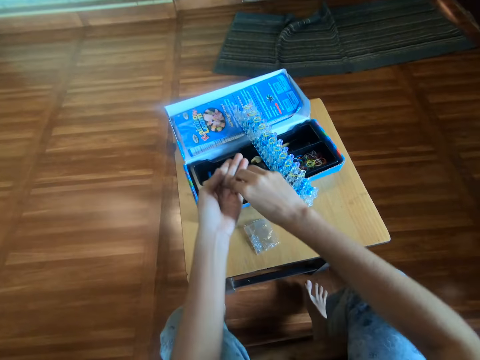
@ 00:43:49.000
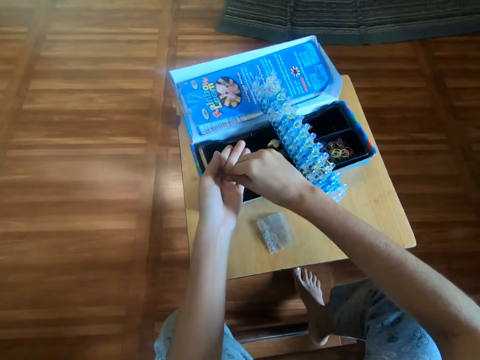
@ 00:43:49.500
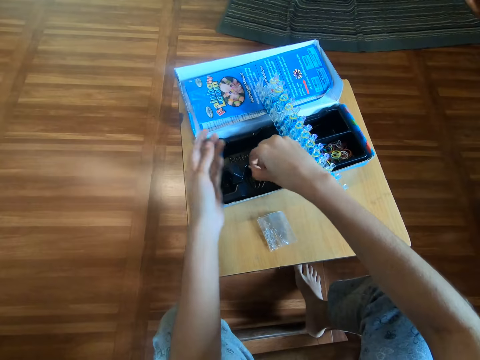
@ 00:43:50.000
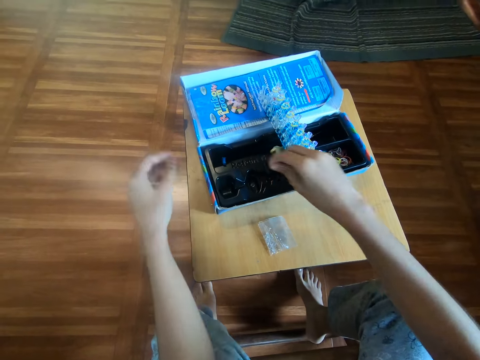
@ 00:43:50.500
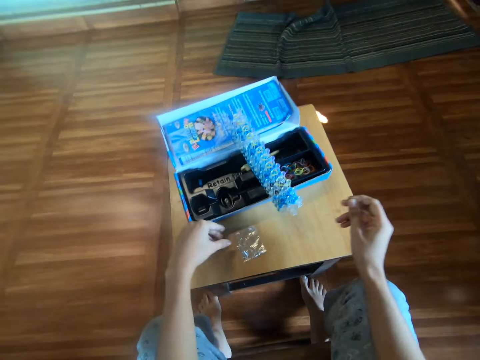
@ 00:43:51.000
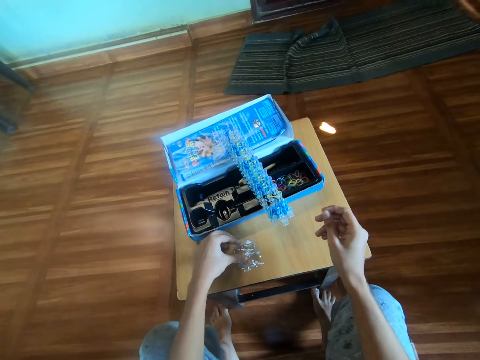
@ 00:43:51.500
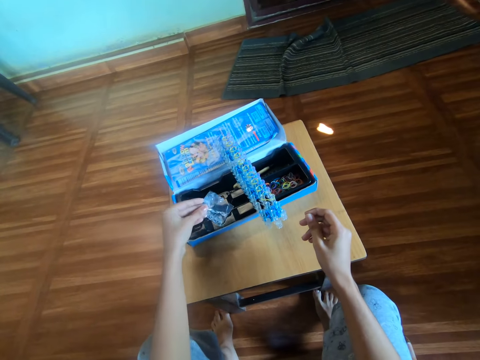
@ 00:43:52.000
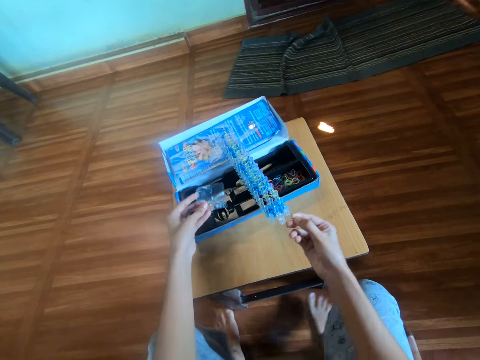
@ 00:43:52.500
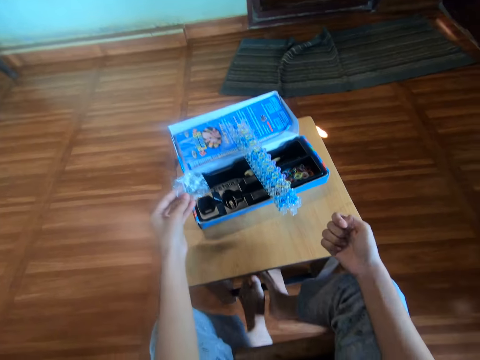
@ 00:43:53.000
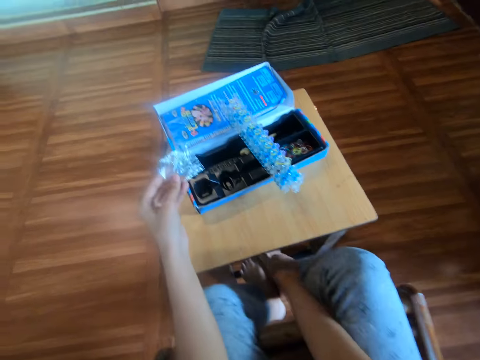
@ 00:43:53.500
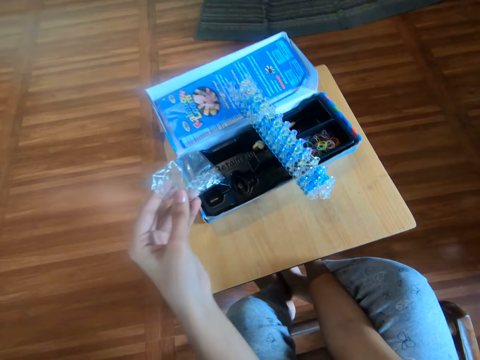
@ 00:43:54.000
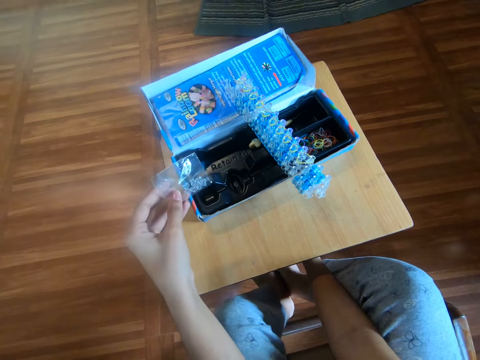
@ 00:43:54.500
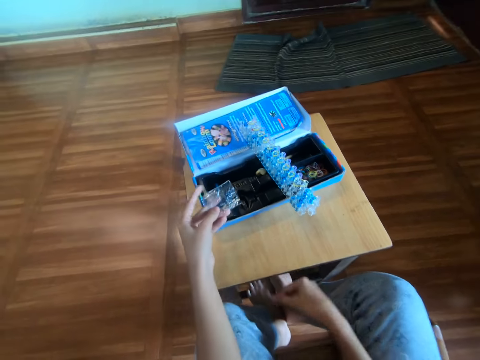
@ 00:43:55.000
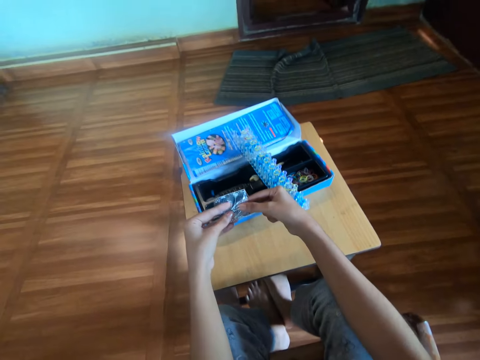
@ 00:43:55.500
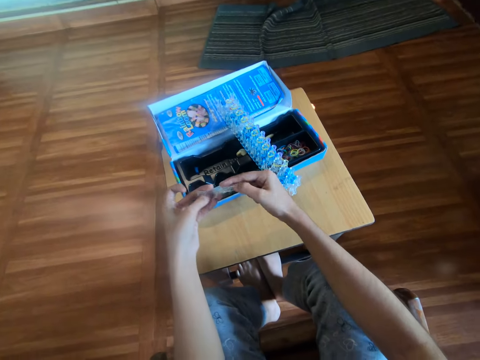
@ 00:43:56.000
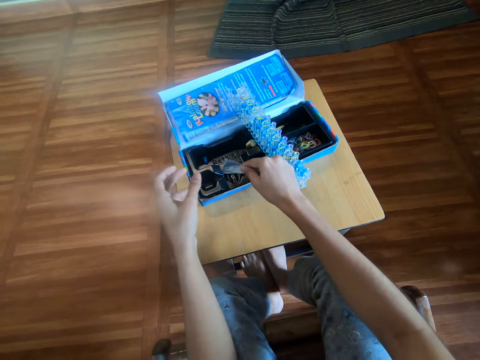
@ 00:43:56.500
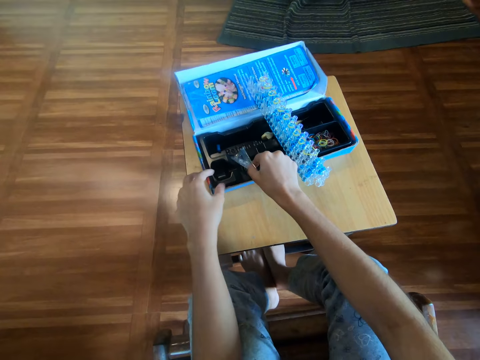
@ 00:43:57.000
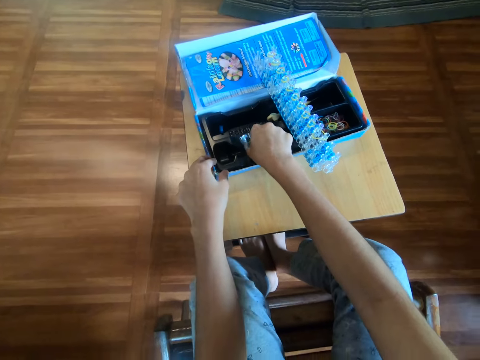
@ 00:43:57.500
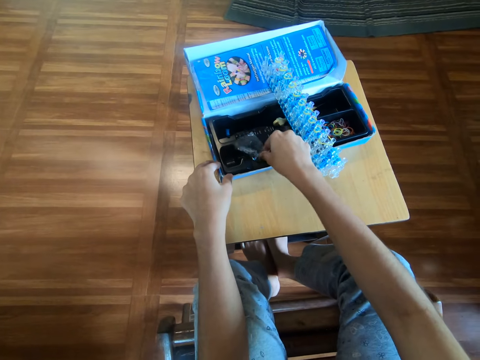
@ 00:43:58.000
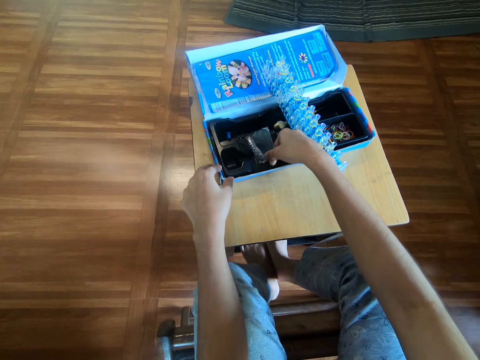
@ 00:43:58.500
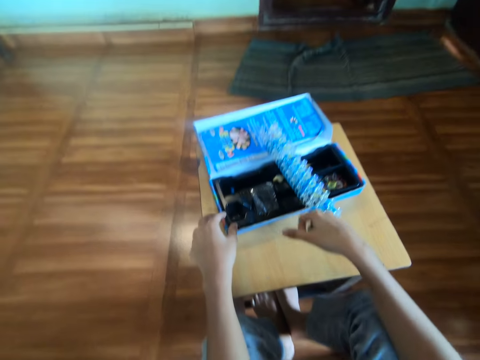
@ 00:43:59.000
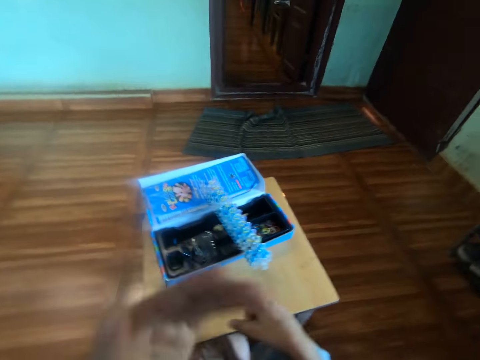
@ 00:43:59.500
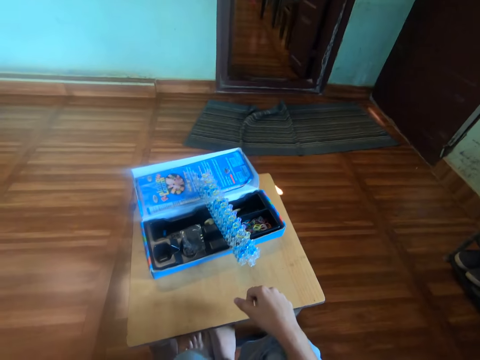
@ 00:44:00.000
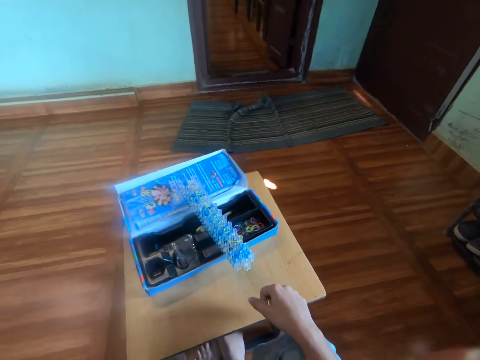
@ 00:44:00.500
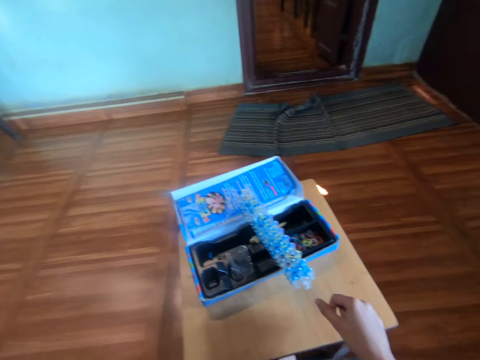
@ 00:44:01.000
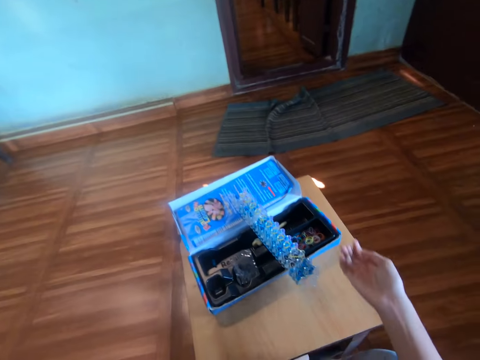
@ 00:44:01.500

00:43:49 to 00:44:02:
The camera wearer picks hooks from her left hand. She drops the hooks into the box with her right hand. She picks the polythene bag or nylon paper from the table with her left hand. She holds the nylon paper. She moves her legs to the table. She holds her leg. She touches her right foot with her right hand. She folds the polythene bag with both her hands. She drops the polythene bag with her right hand into the box. She looks around. She touches her mouth with her left hand.

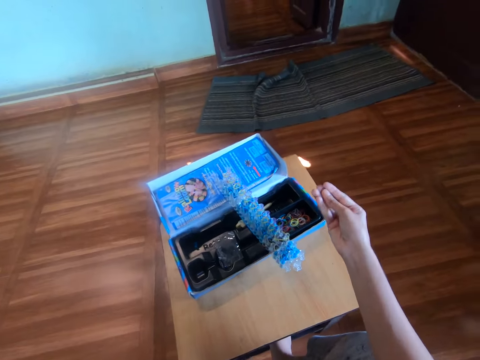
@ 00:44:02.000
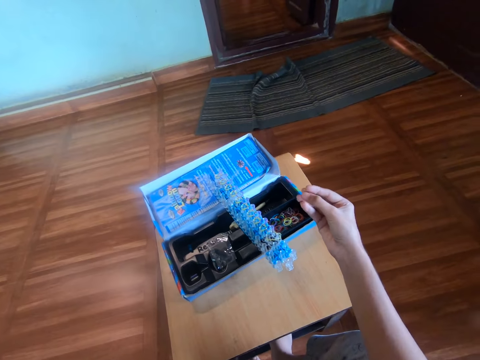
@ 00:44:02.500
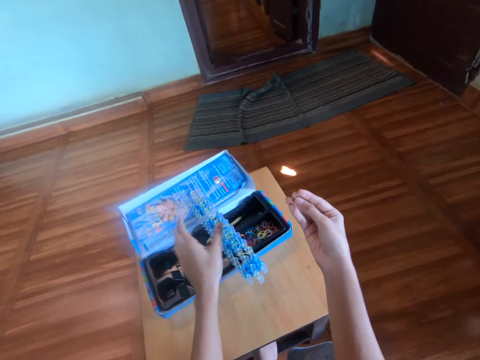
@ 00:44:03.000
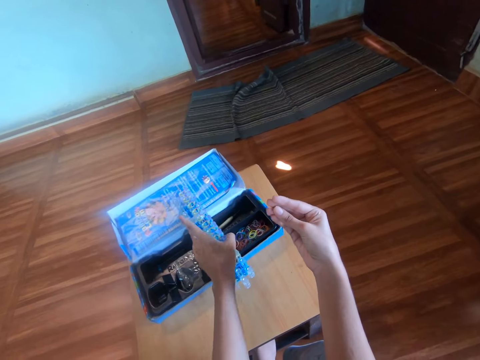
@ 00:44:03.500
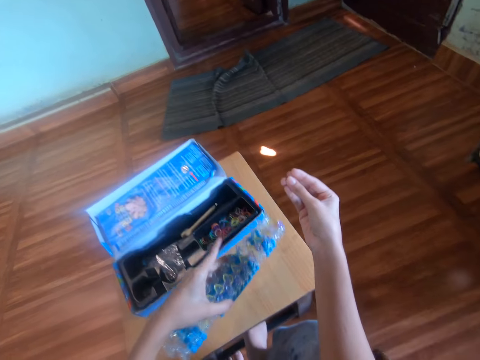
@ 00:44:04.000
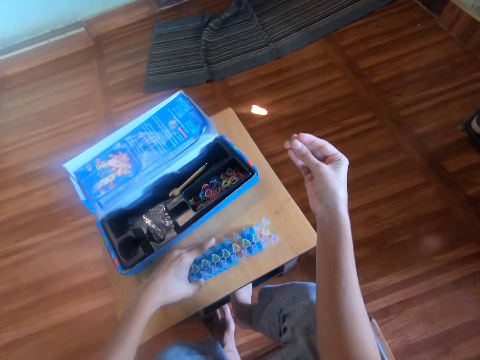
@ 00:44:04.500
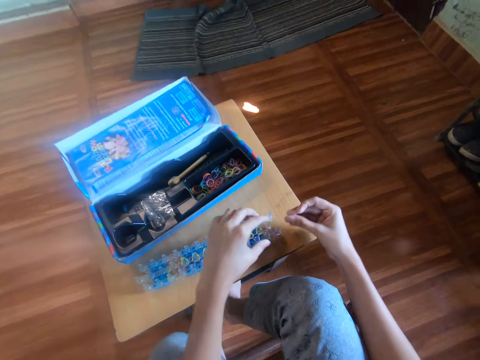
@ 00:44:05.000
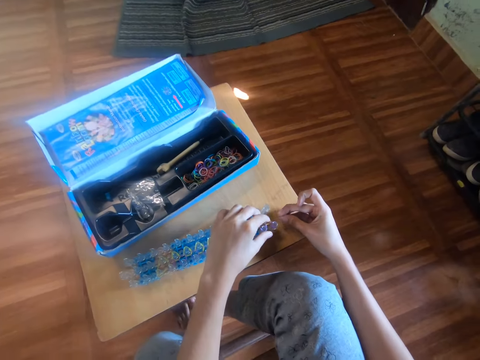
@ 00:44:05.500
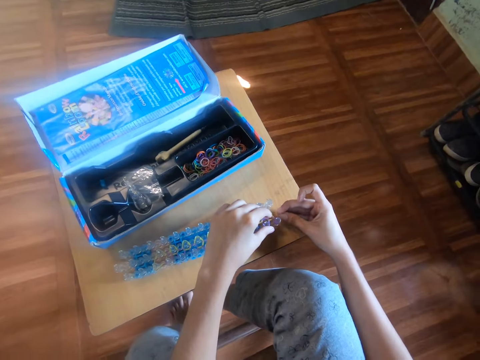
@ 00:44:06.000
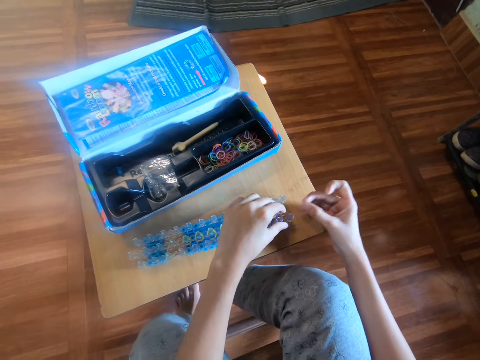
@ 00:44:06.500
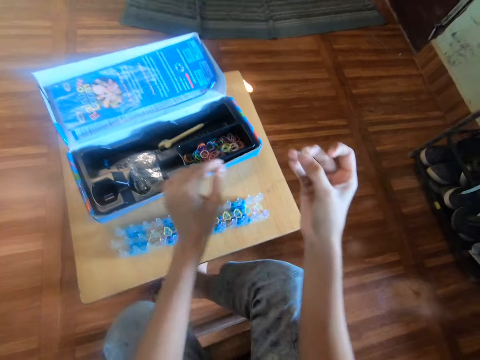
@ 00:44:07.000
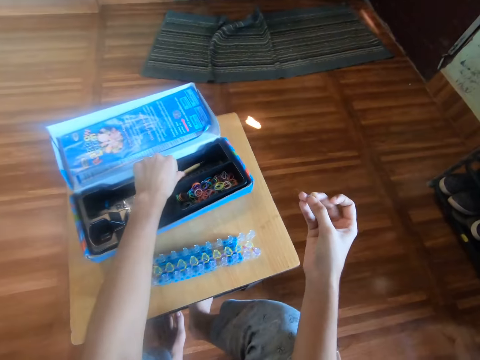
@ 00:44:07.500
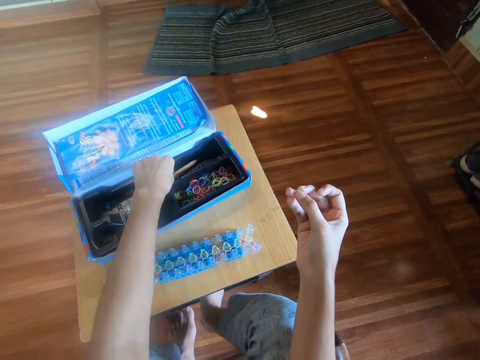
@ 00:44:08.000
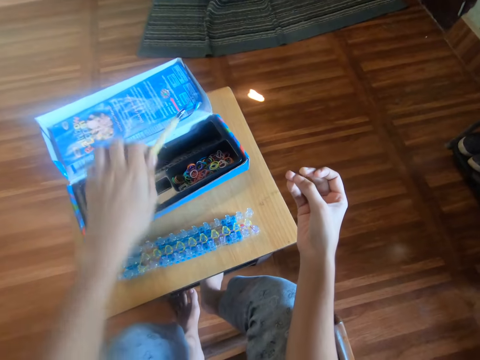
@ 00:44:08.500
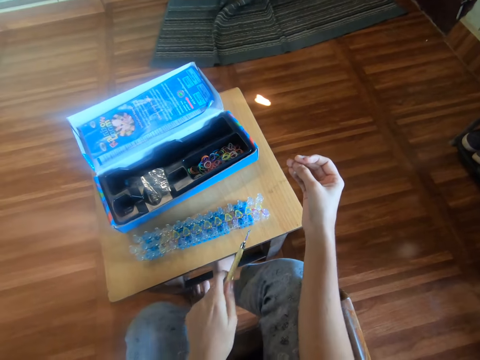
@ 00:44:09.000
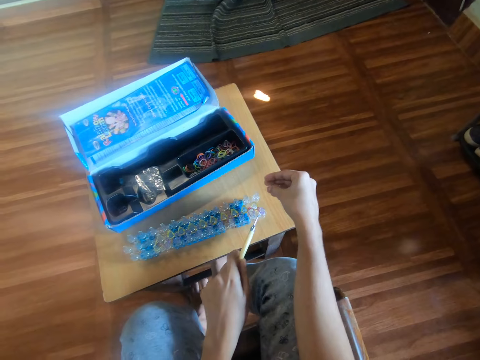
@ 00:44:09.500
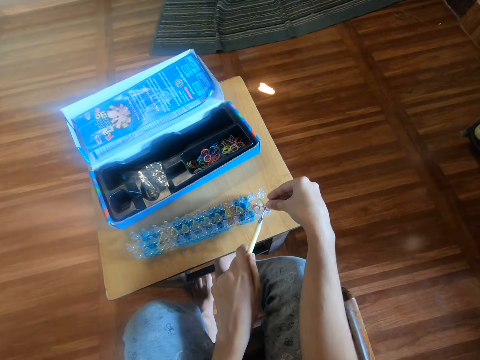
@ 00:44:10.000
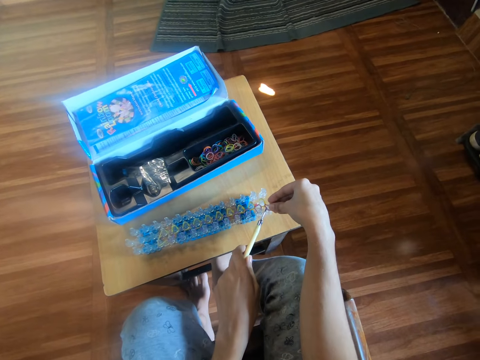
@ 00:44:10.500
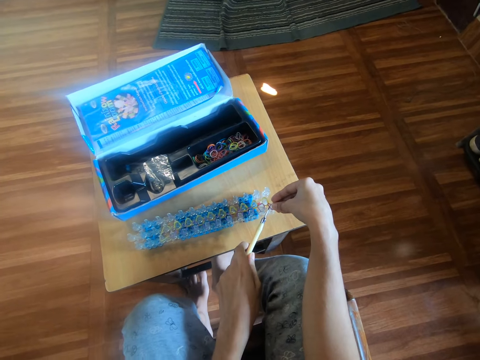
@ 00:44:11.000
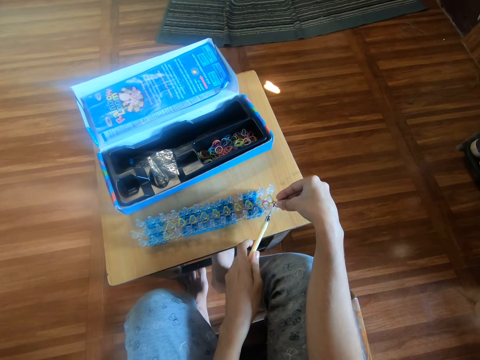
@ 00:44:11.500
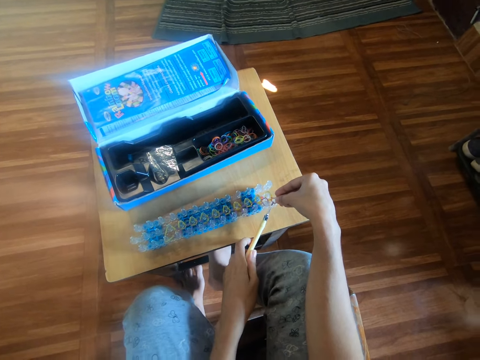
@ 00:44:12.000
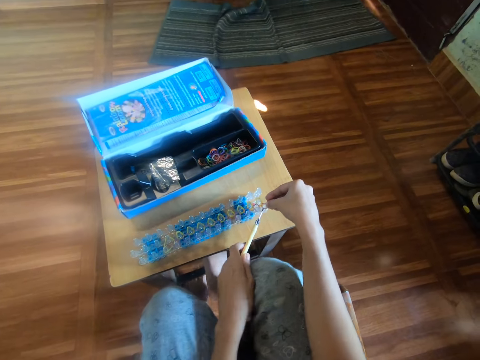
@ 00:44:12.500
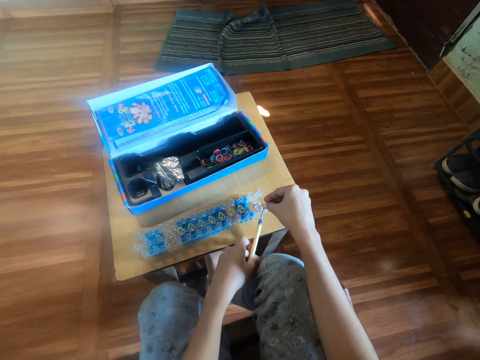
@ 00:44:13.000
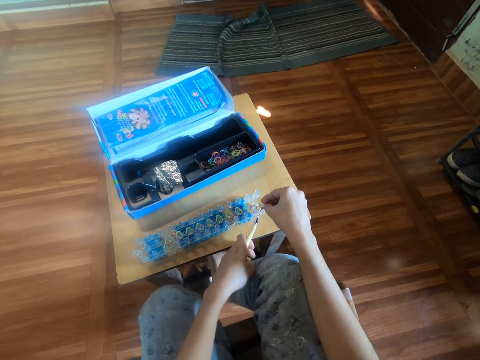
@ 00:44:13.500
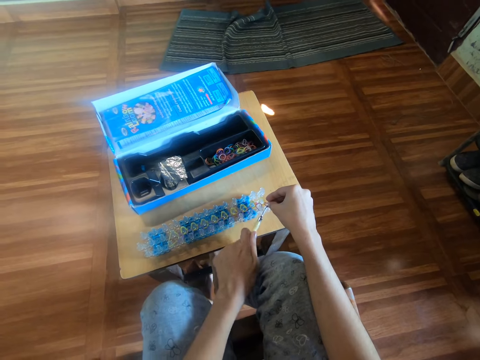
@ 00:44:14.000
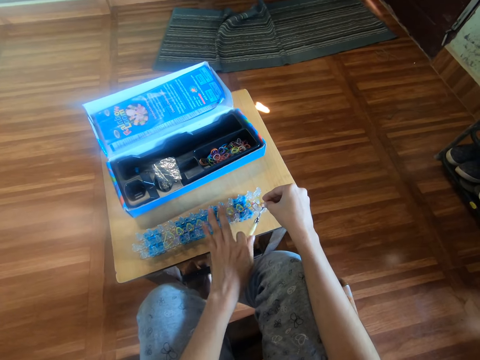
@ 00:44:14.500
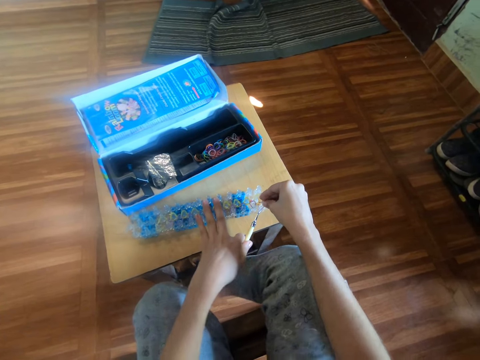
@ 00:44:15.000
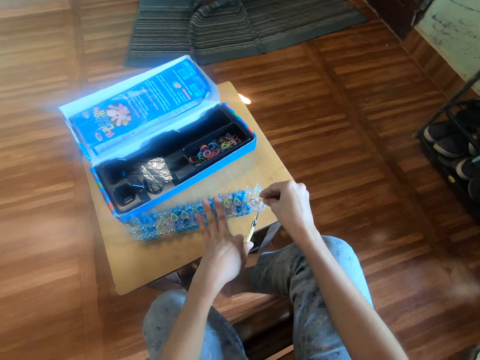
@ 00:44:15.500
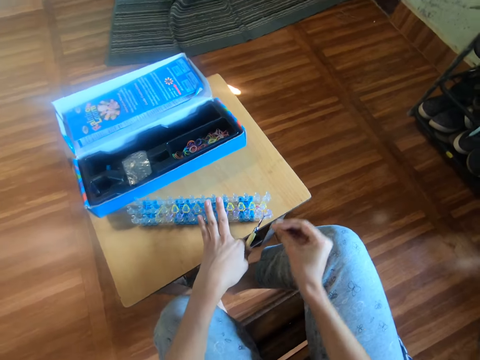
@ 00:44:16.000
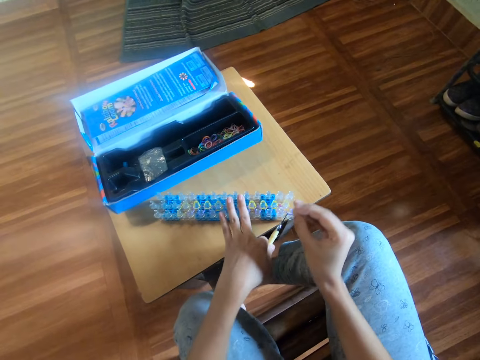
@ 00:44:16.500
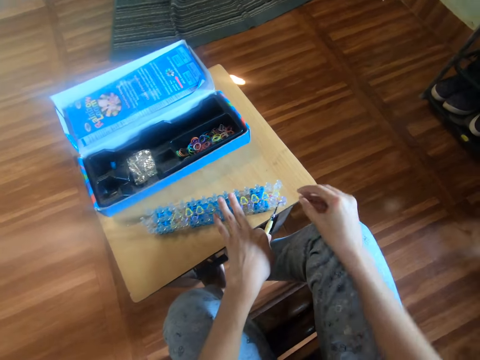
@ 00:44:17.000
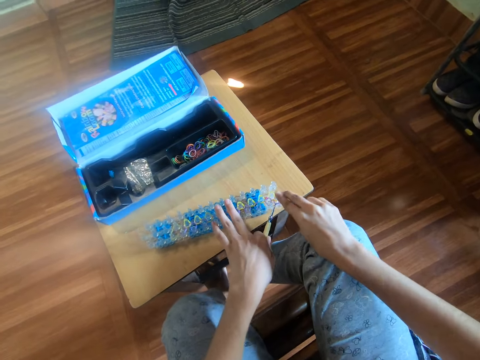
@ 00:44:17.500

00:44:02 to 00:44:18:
The camera wearer holds something. She picks the rubber band loom or loom bands kit from the box with her left hand. She drops the rubber band loom on the table with her left hand. She holds the loom bands kit on the table. She holds something close to the loom bands kit. She touches the rubber band loom on the table with both her hands. She moves her hands around. She picks the crochet hook or hook tool from the box with her left hand. She looks at the loom bands kit. She fixes something on the loom bands kit with the hook tool. She holds the loom bands kit on the table. She touches the rubber band loom on the table with her right hand.
